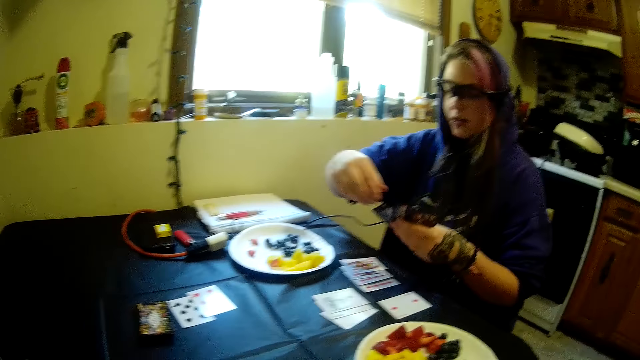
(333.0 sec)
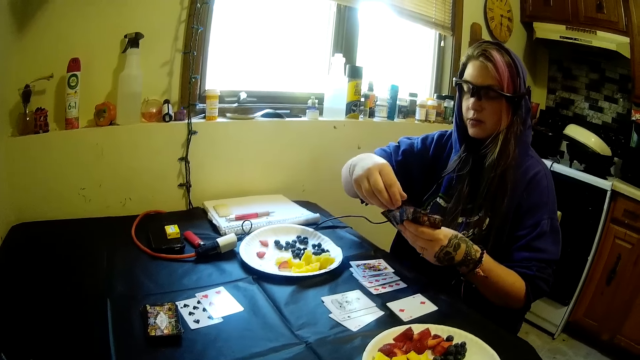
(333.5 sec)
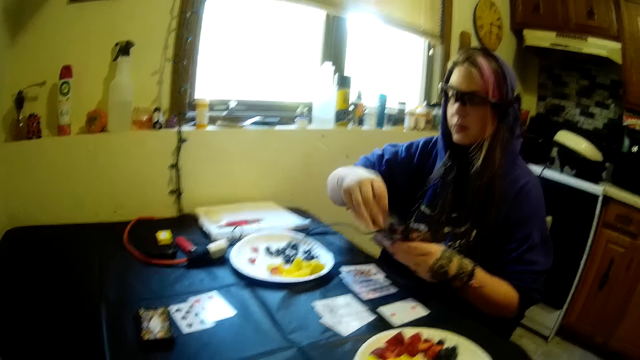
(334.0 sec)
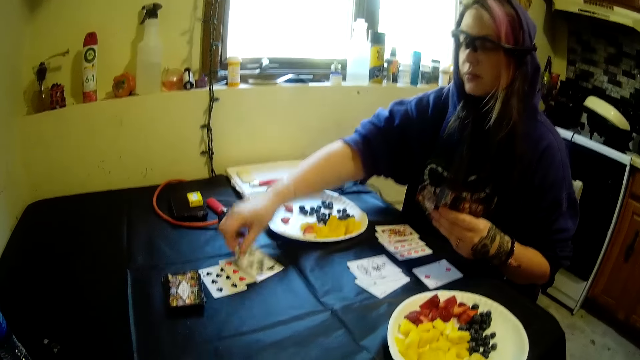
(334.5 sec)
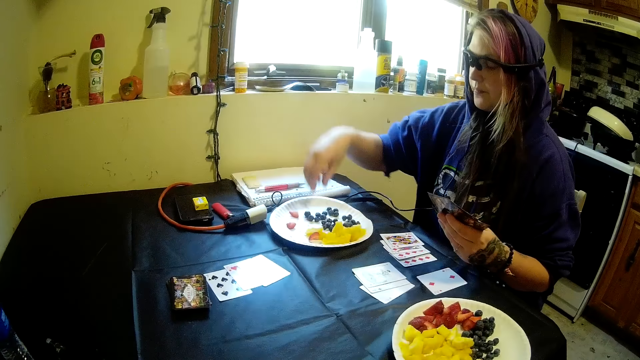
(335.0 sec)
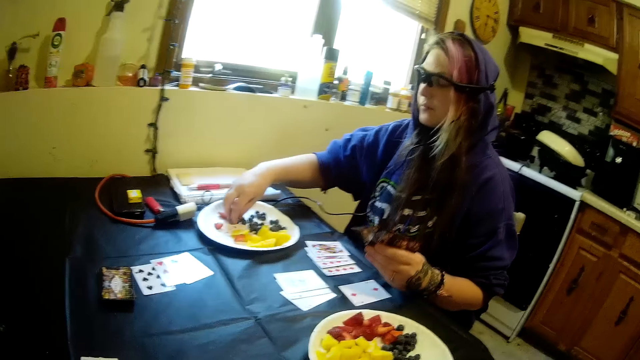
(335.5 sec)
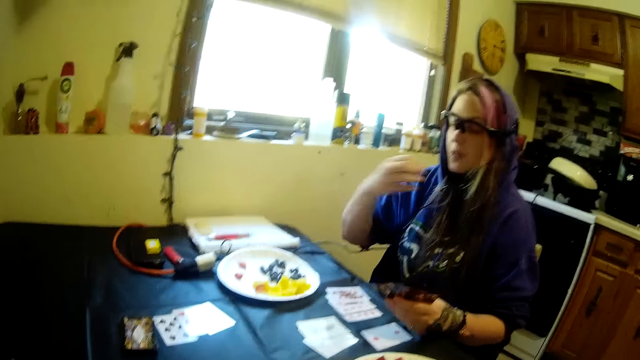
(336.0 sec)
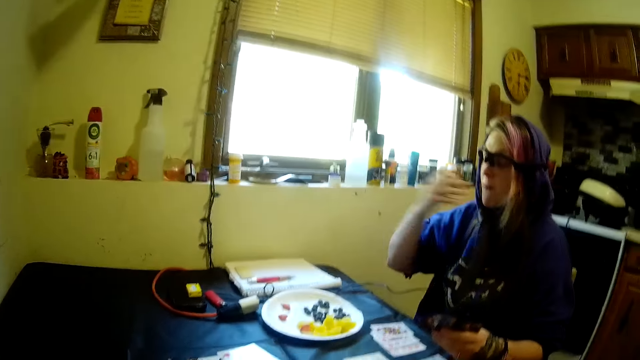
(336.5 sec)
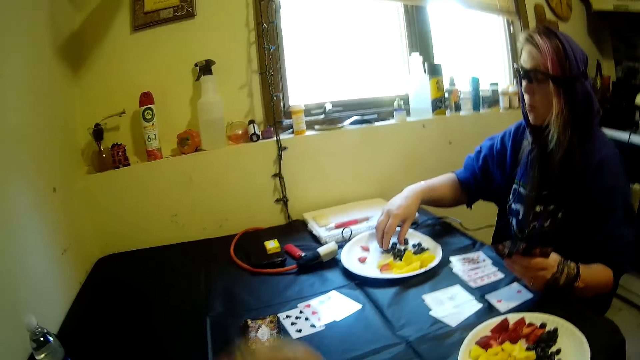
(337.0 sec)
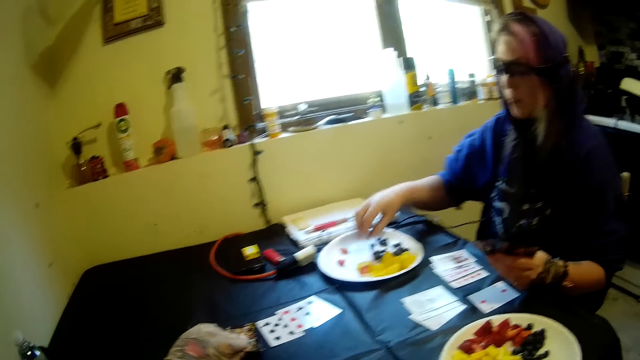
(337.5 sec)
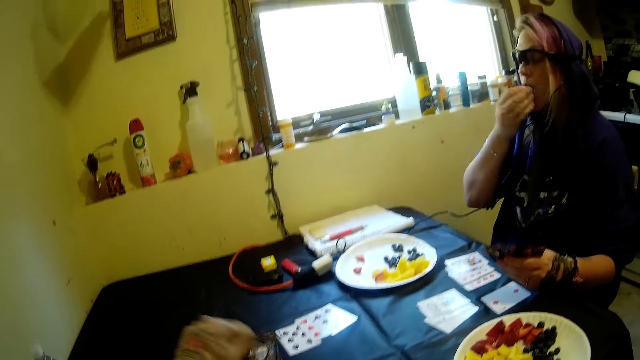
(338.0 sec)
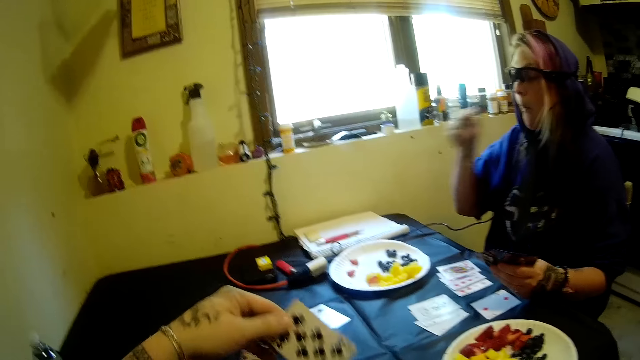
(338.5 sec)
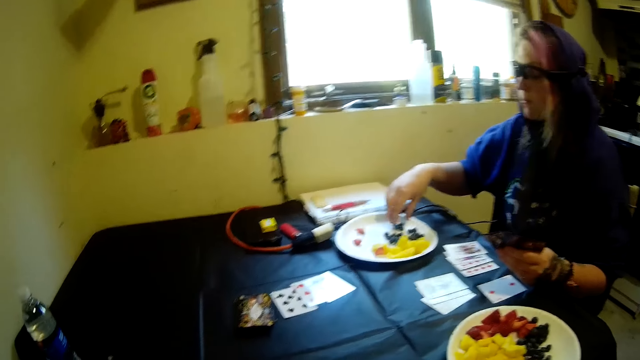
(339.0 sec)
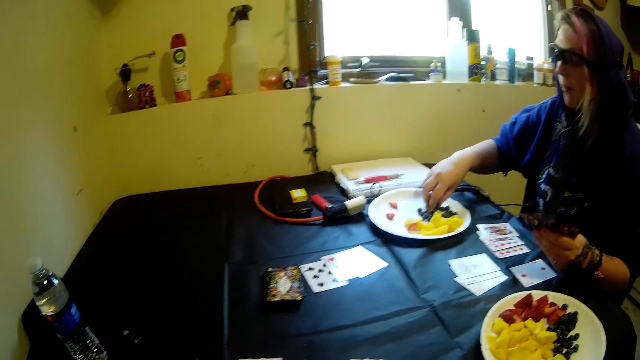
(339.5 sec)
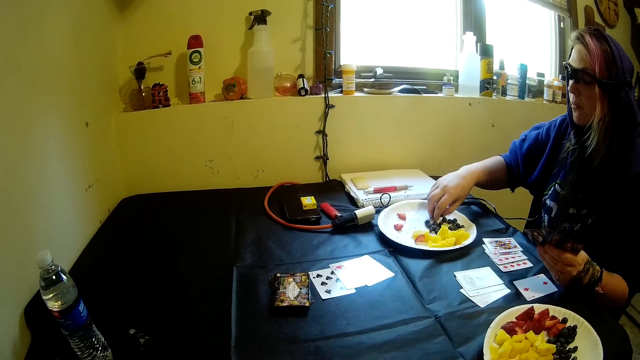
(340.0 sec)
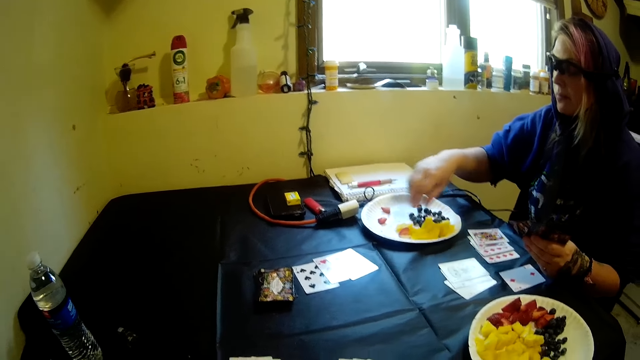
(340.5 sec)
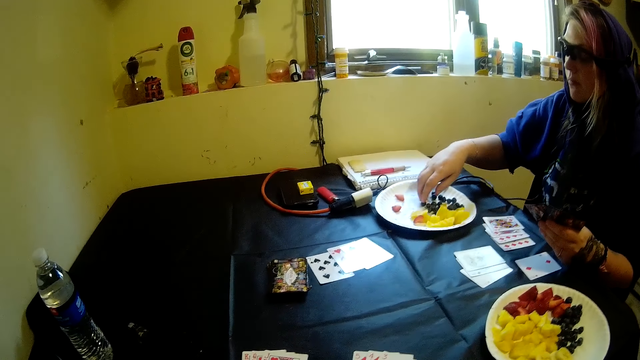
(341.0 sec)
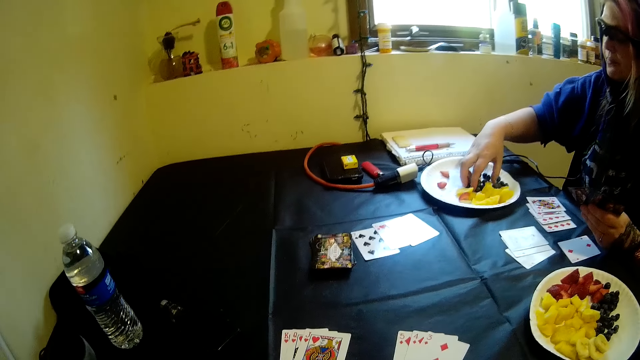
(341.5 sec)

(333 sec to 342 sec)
The woman drops the solitaire card on the table with her right hand. The woman moves cards from her hand to the table with her right hand. The woman picks fruits and eats fruits. The camera wearer picks another card from the stack of cards on the table with his left hand.

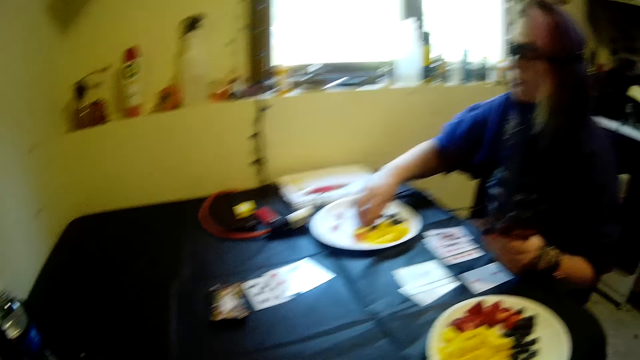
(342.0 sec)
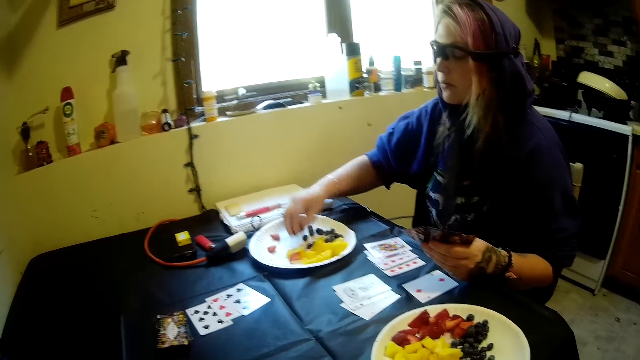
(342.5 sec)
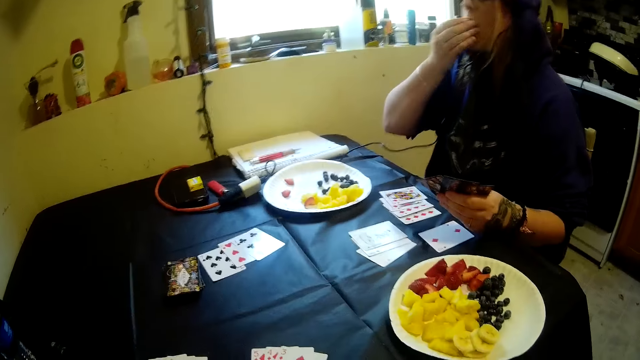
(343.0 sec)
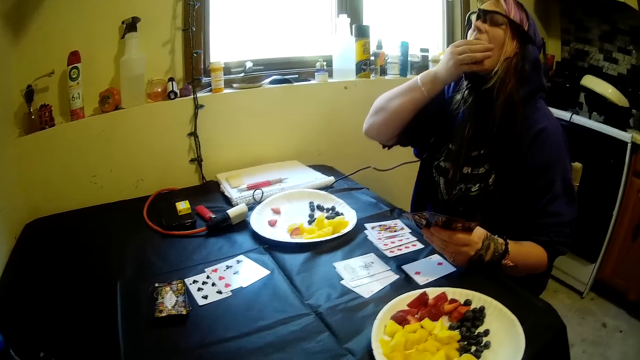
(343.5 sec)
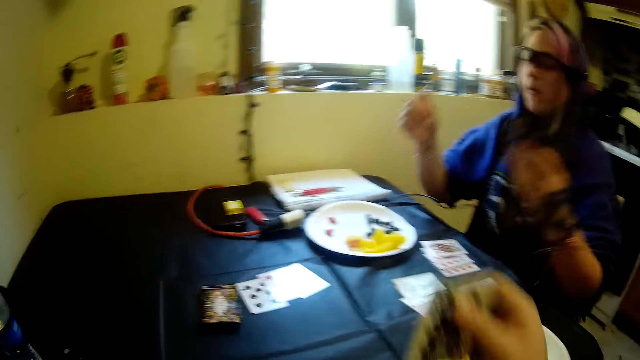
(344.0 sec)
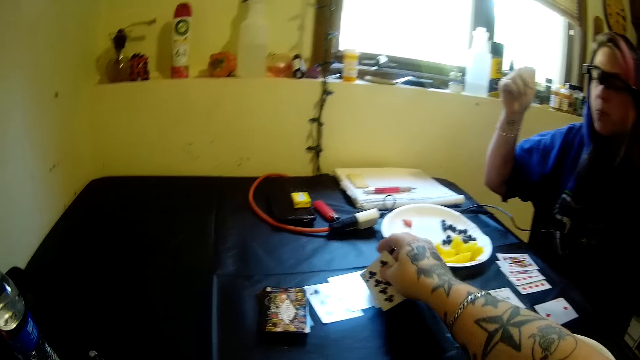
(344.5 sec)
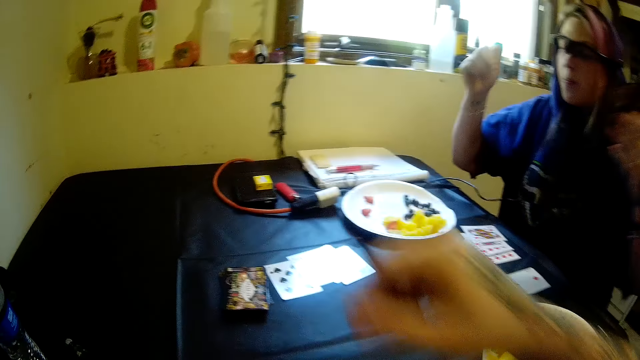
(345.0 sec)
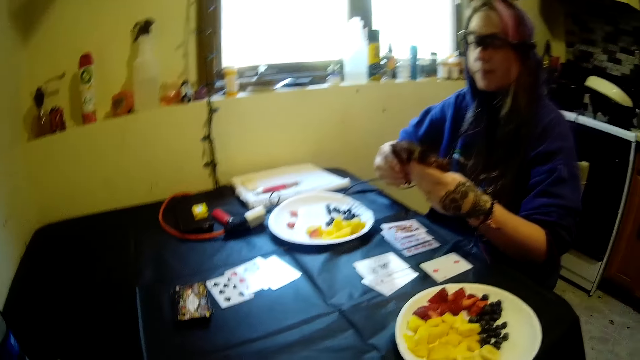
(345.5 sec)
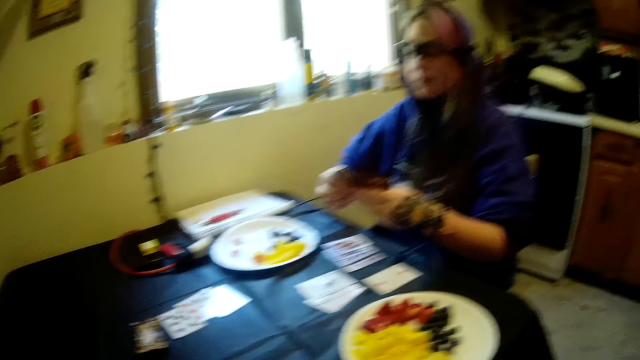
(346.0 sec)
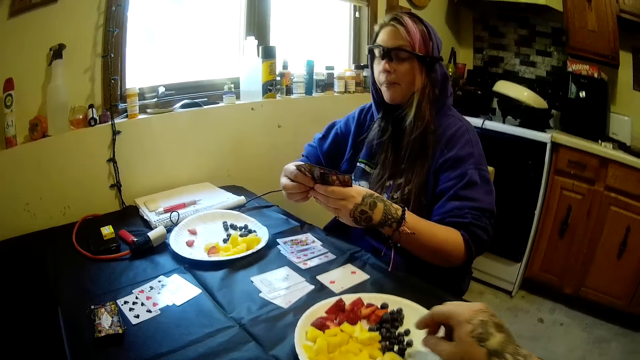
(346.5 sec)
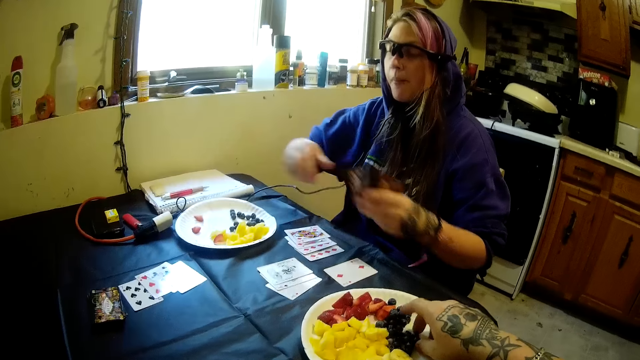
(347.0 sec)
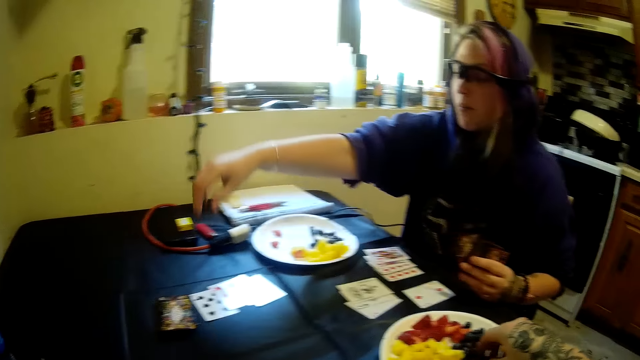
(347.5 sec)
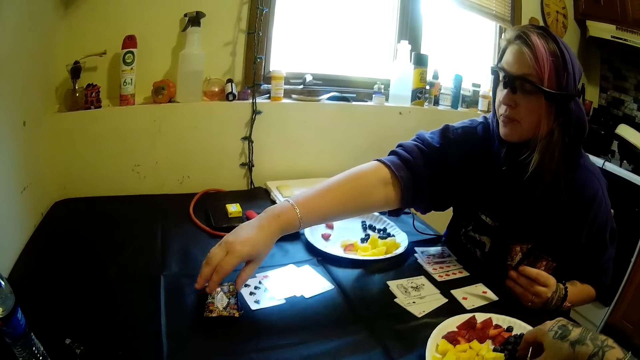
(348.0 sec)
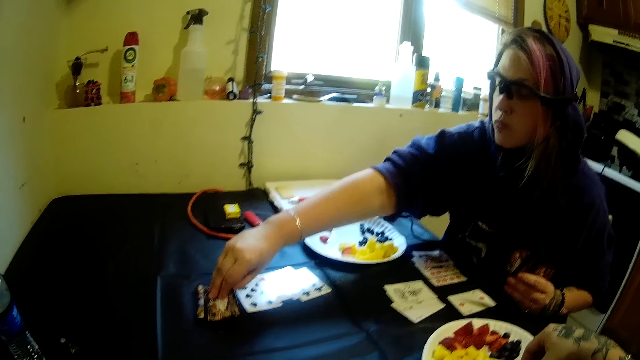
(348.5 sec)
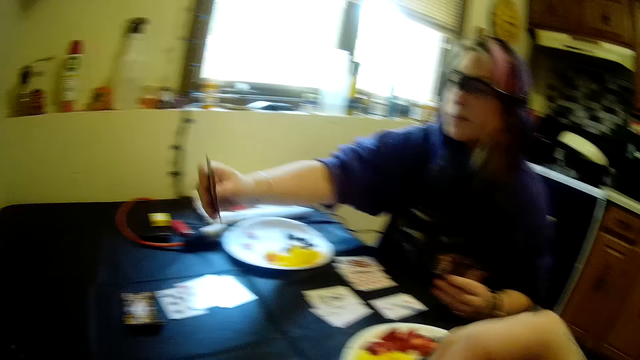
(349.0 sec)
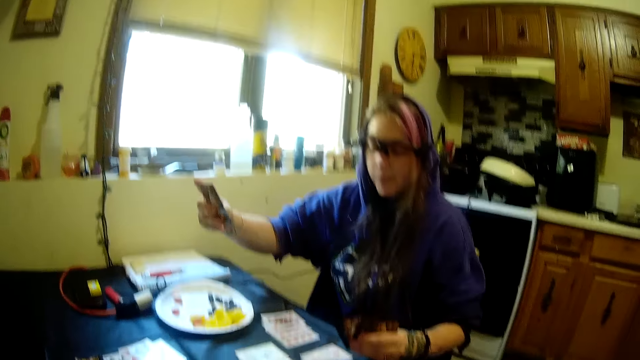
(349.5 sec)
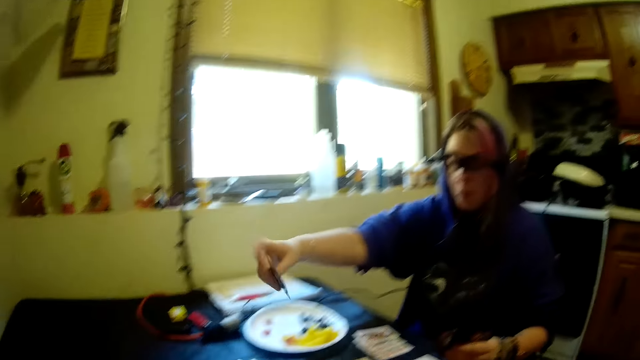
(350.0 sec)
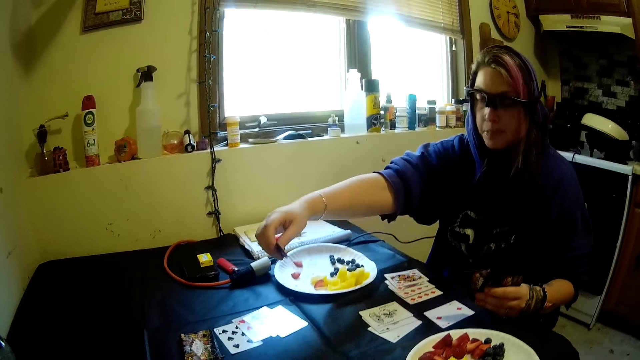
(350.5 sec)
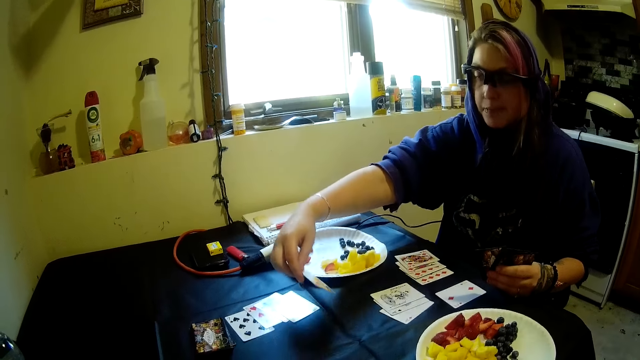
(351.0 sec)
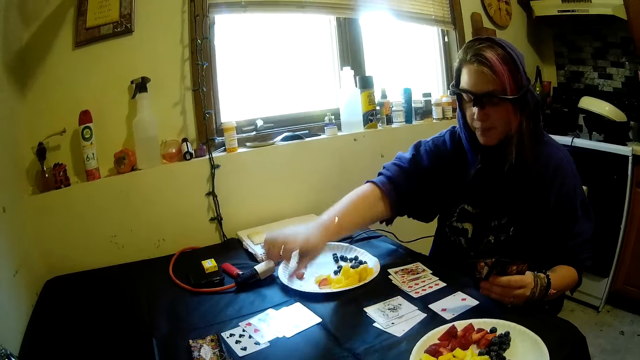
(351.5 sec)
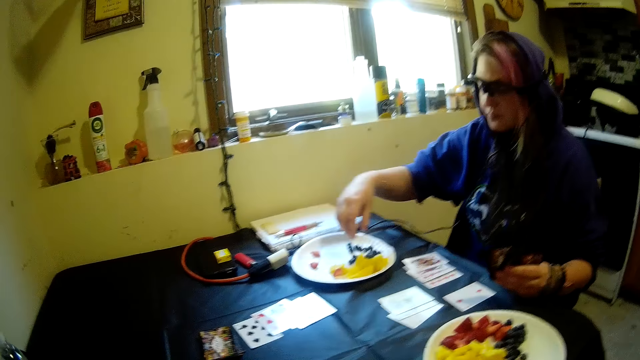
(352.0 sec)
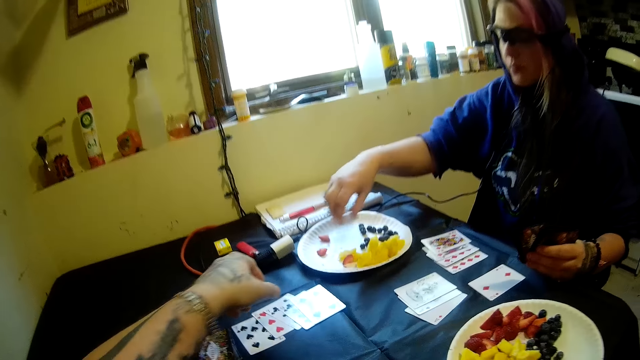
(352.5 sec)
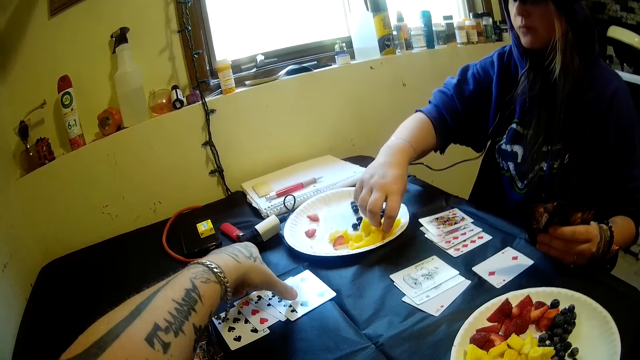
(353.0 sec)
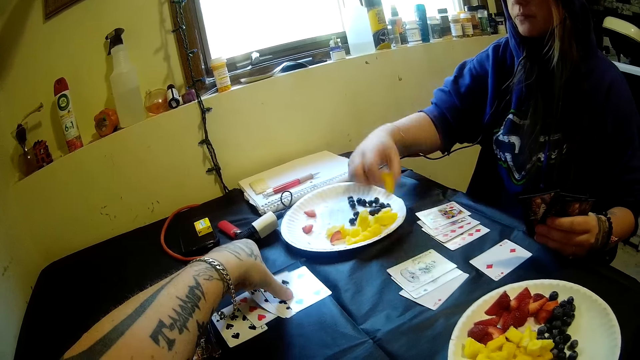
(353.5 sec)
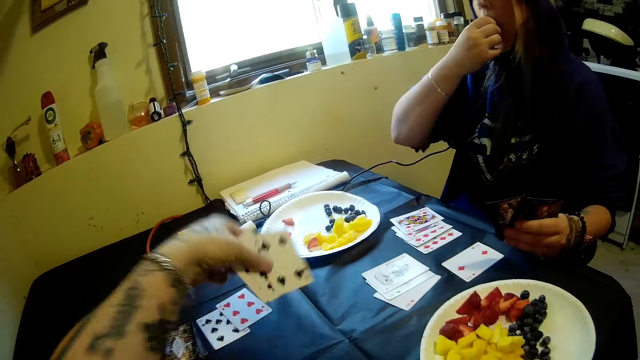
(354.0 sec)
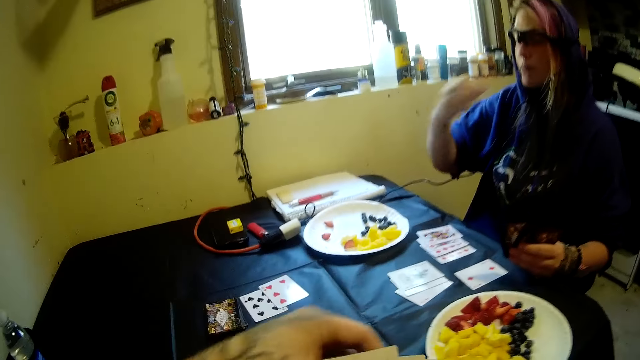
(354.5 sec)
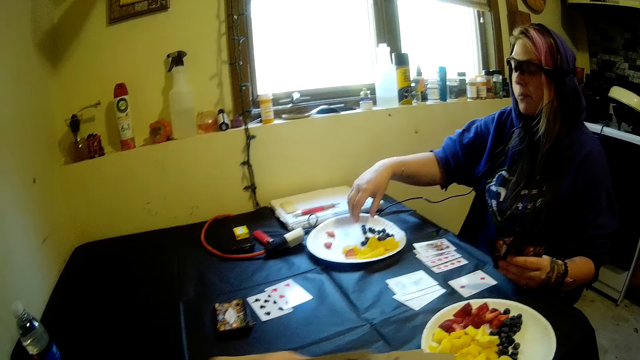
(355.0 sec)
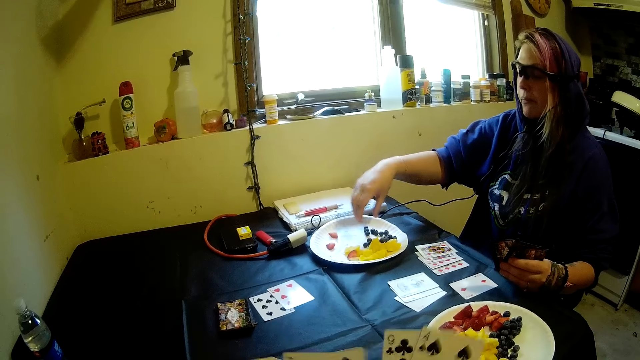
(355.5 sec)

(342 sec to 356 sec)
The camera wearer drops the solitaire card on the table with his right hand. He picks fruit from the plastic plate on the table with his right hand. The woman picks another card from the stack of cards on the table with her right hand. The woman drops the card on the table with her right hand. The woman moves fruits from the plastic plate on the table into her mouth with her right hand. The camera wearer picks cards from the table with his left hand. The woman picks fruits.
